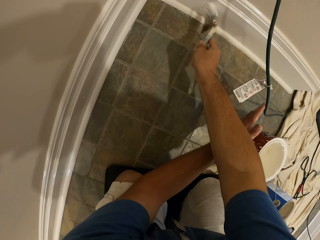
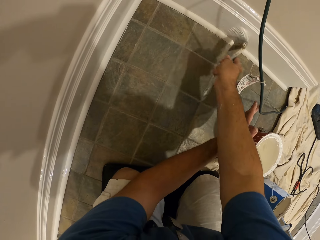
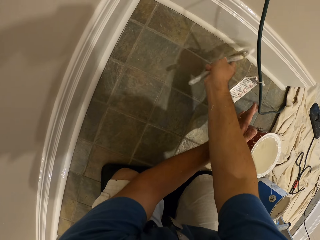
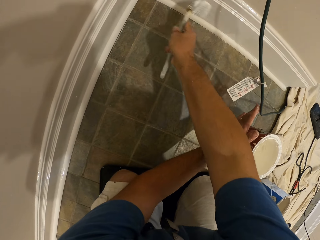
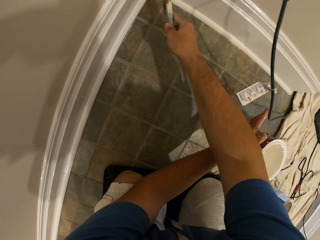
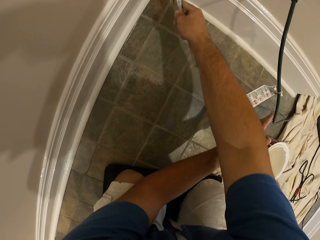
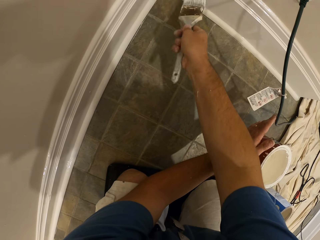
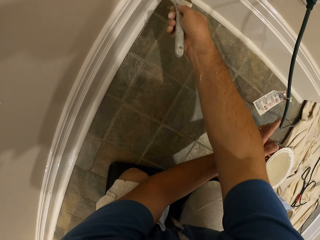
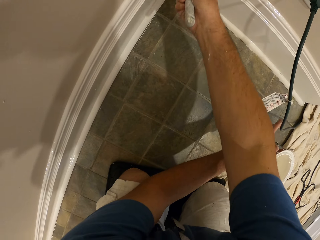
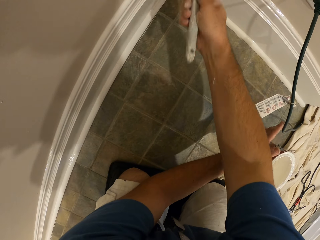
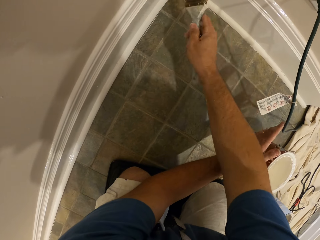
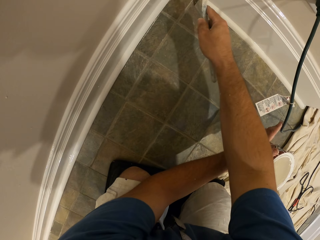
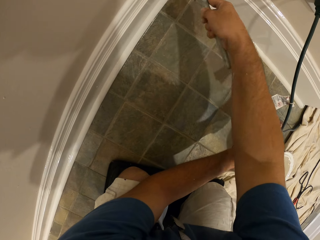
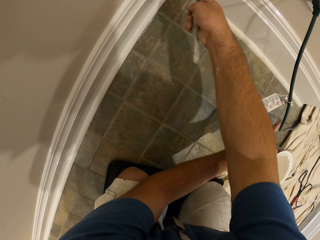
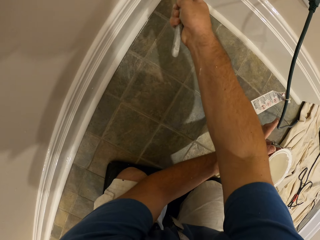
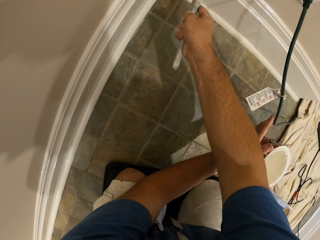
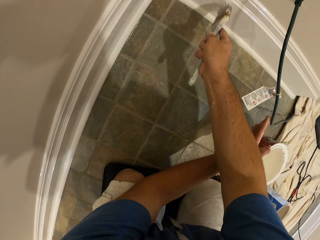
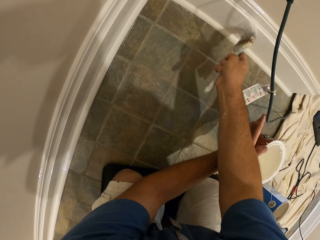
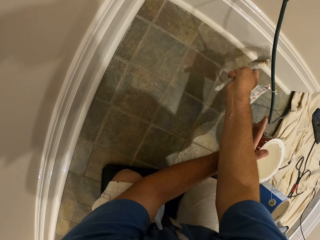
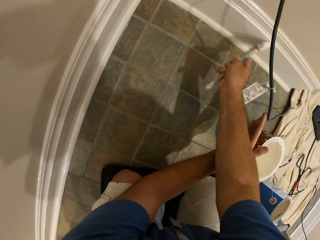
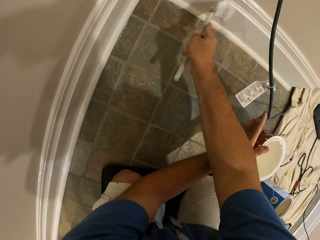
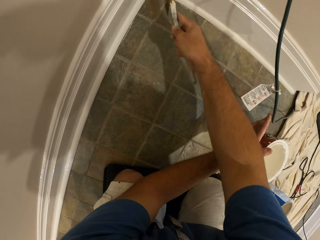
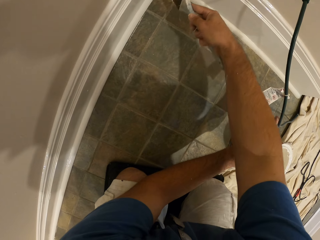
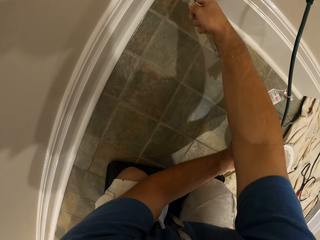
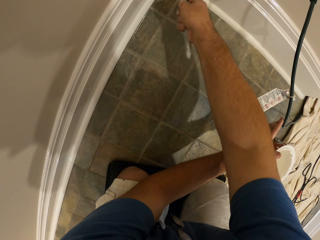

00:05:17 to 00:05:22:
The camera wearer paints the baseboard with the paint brush.

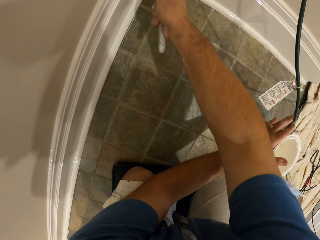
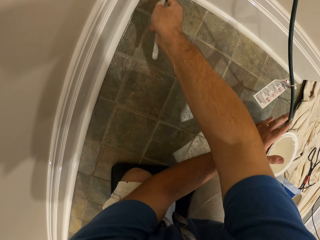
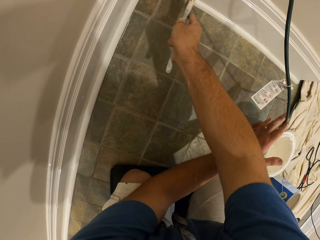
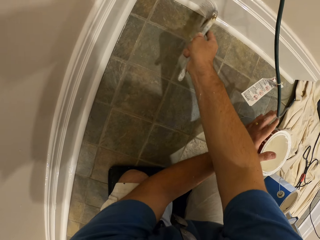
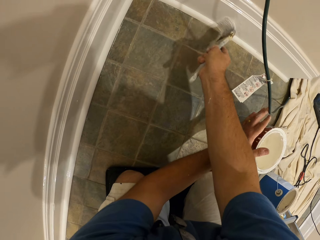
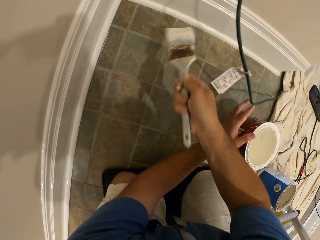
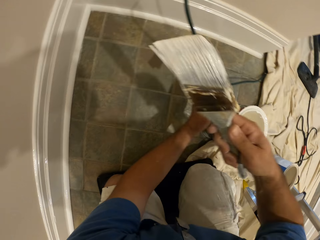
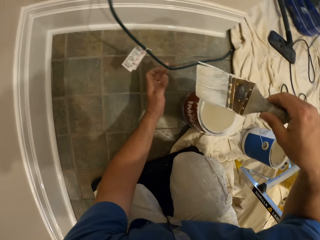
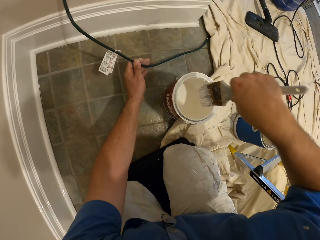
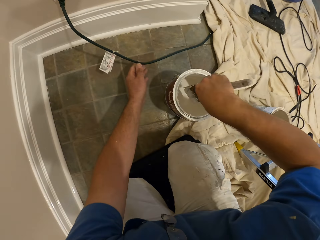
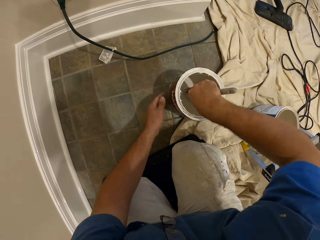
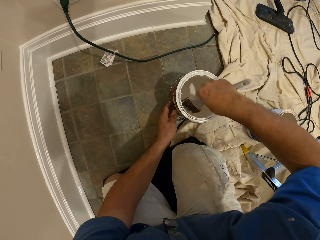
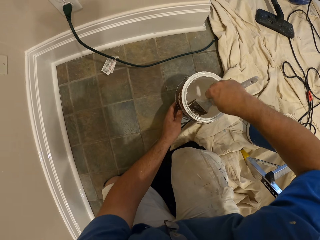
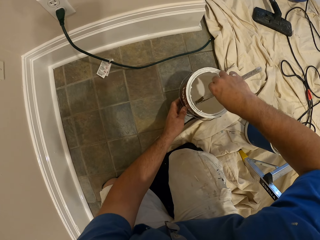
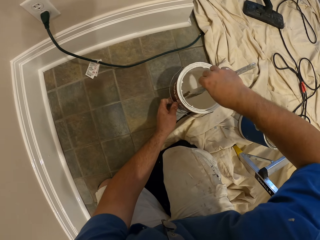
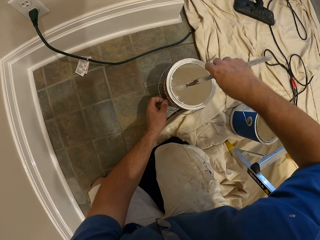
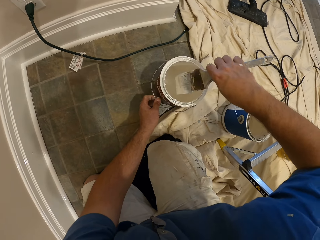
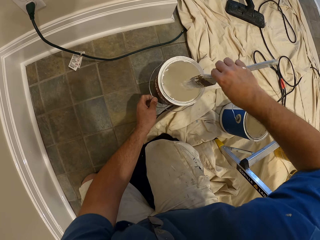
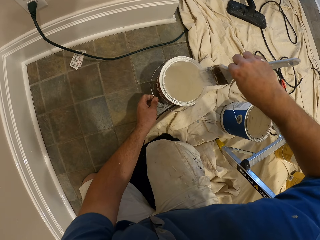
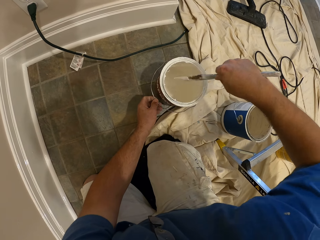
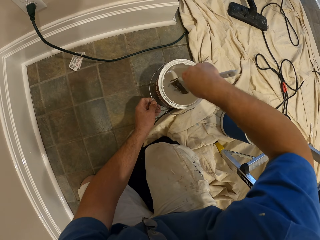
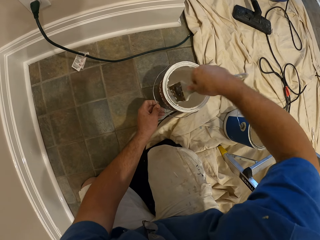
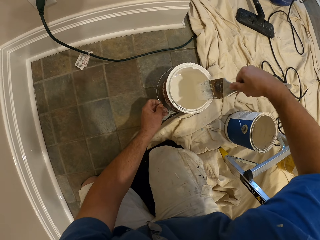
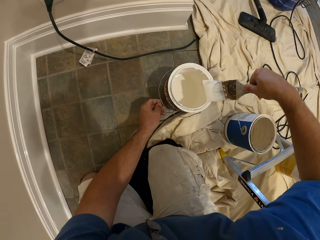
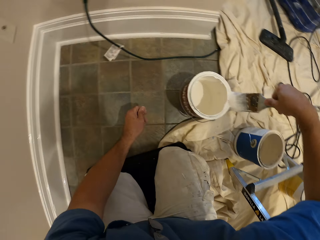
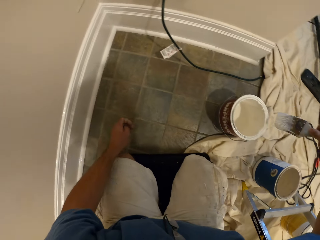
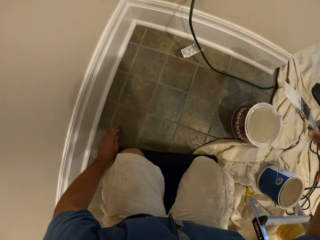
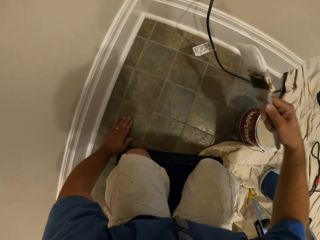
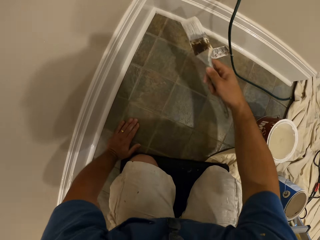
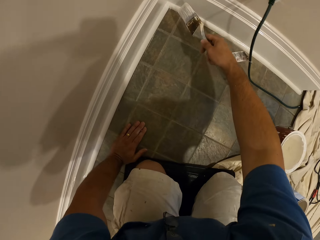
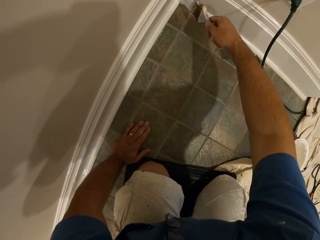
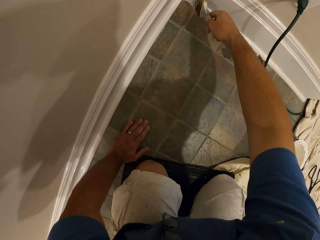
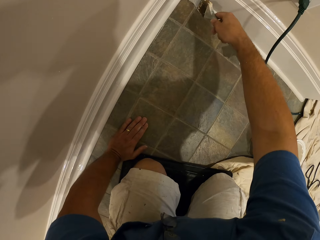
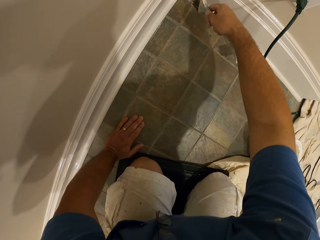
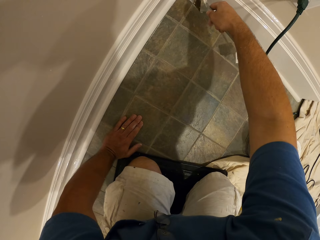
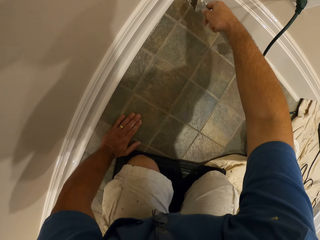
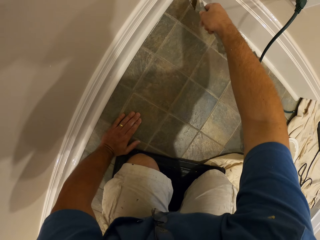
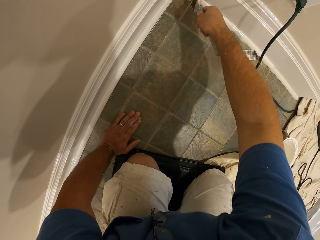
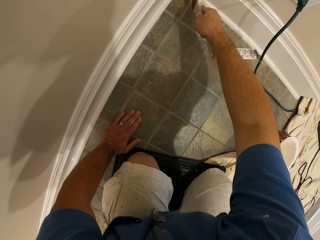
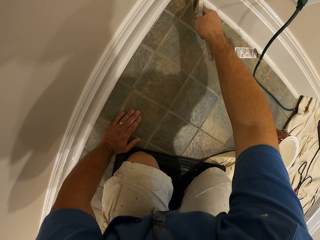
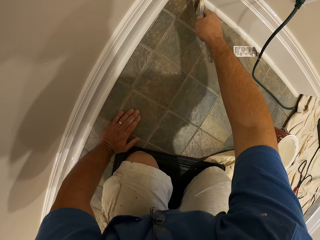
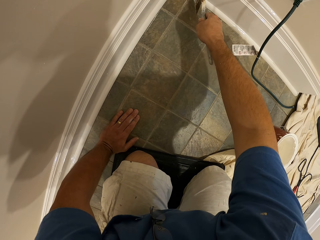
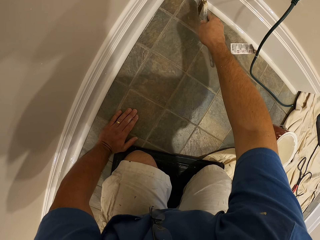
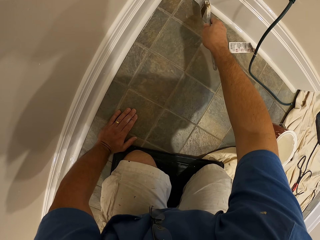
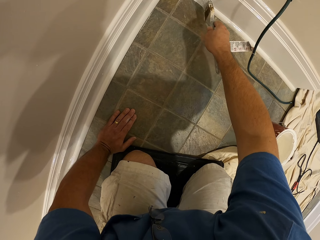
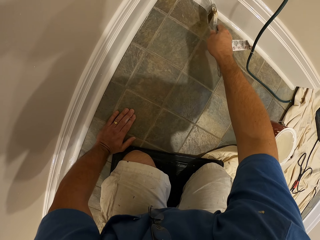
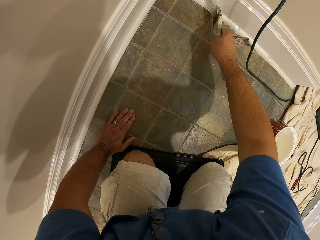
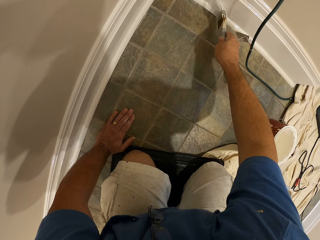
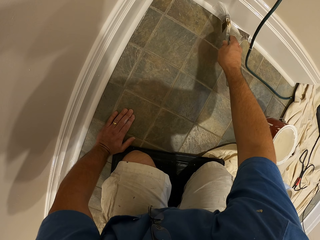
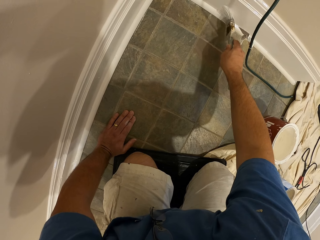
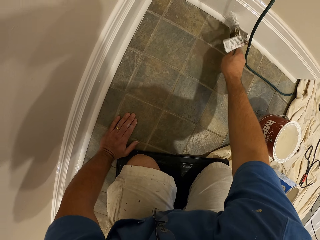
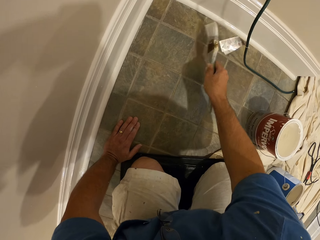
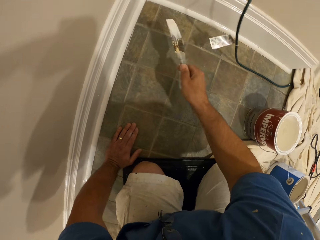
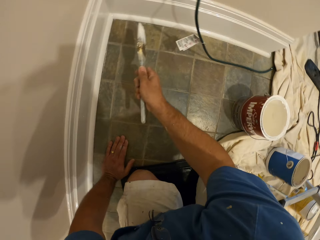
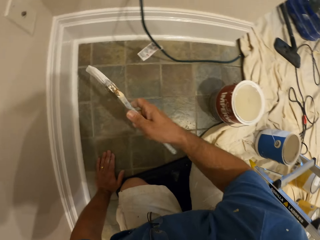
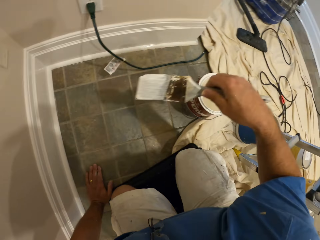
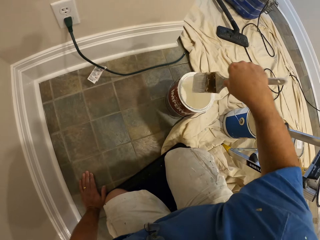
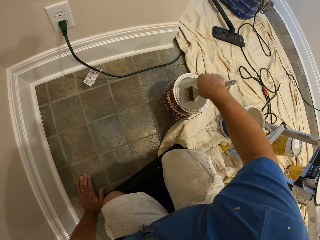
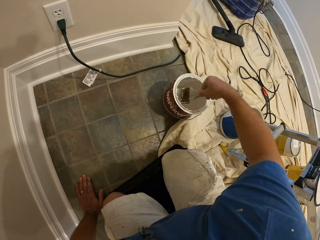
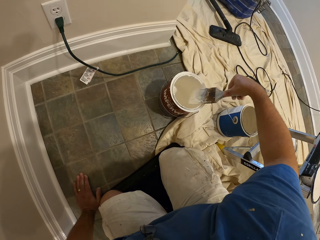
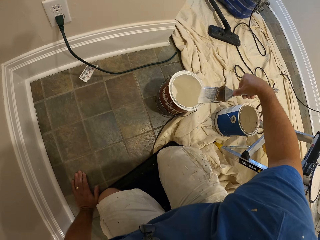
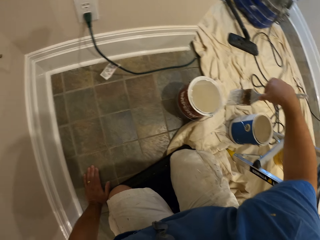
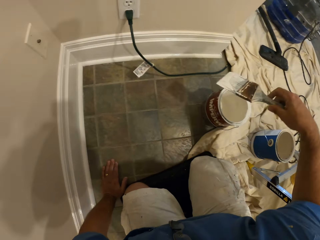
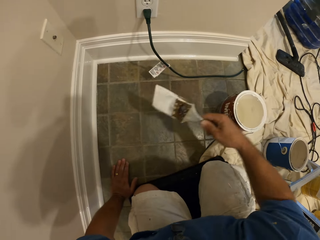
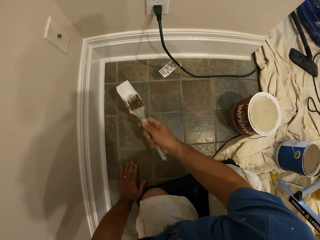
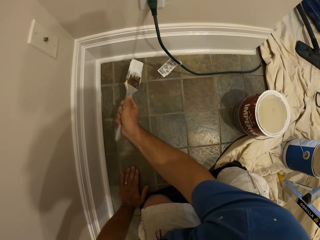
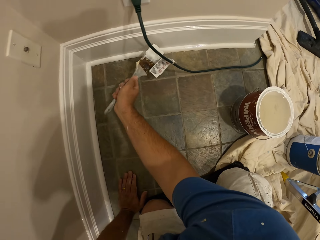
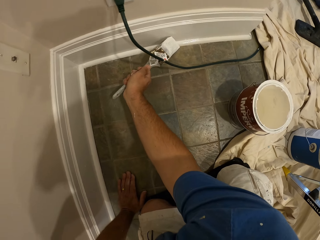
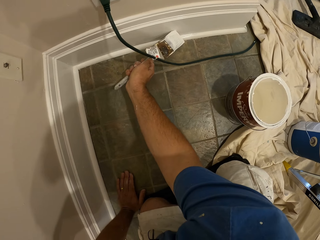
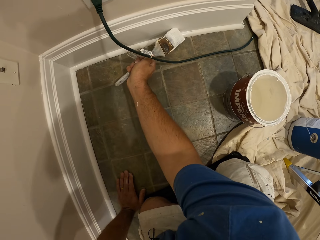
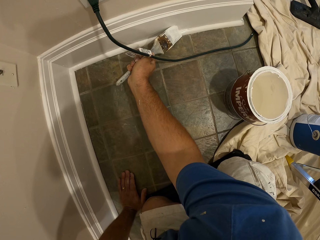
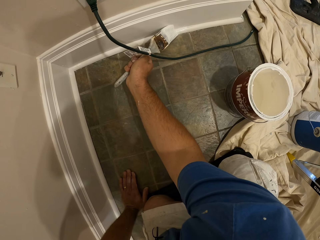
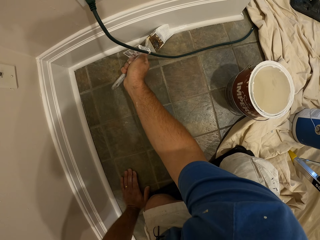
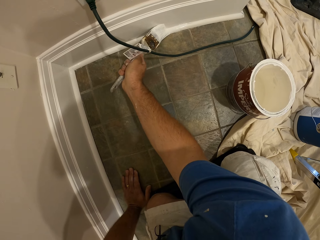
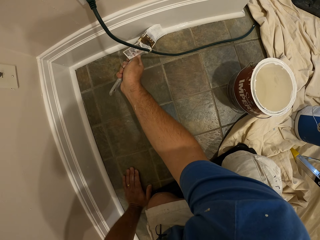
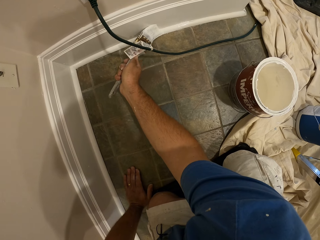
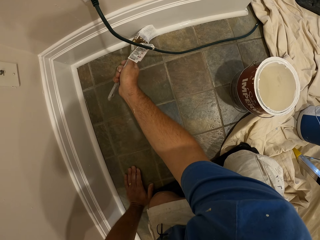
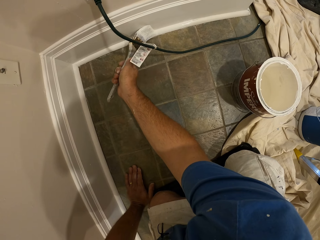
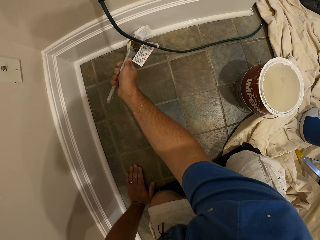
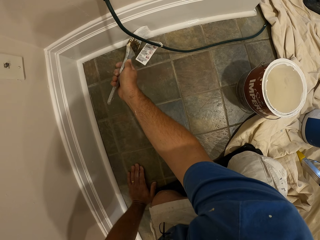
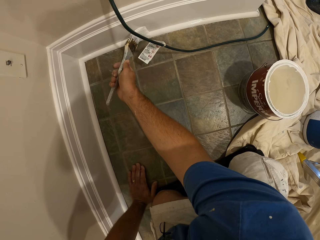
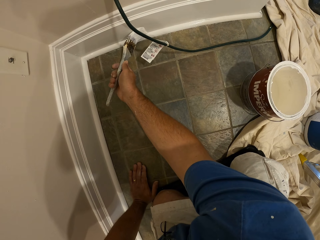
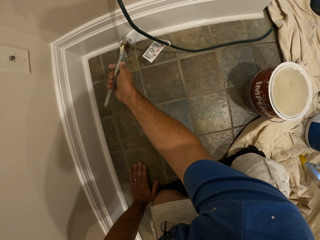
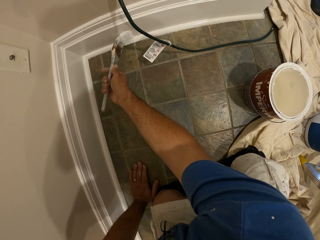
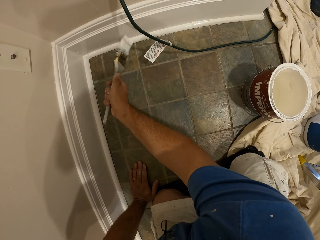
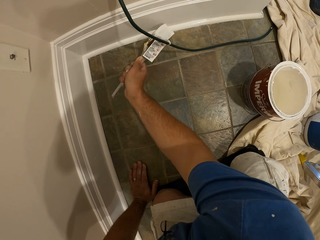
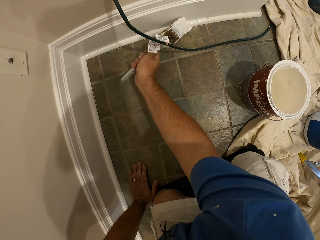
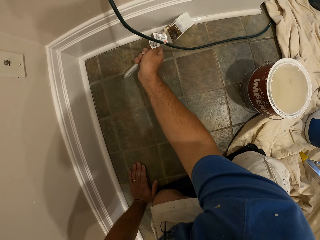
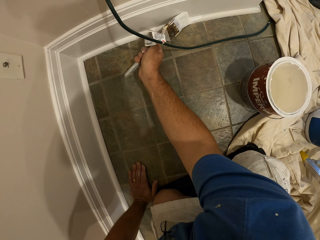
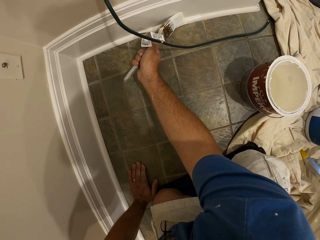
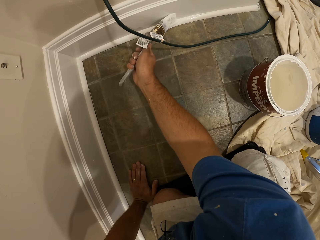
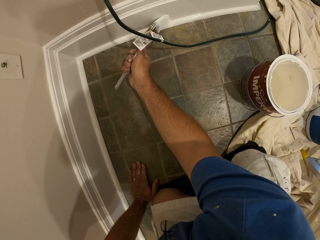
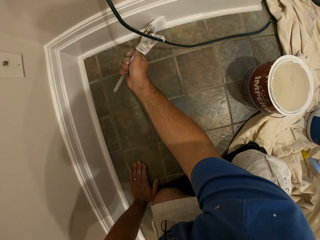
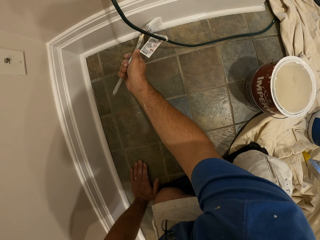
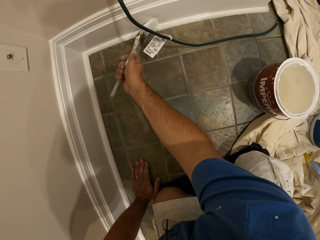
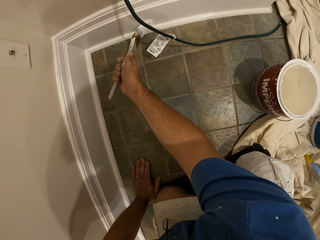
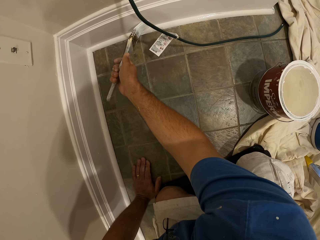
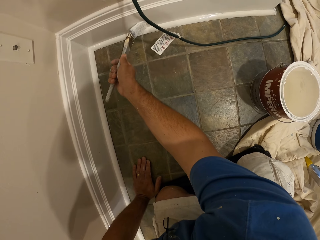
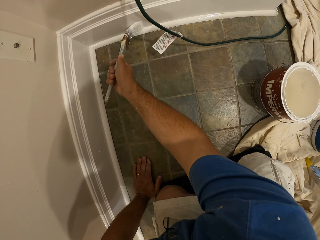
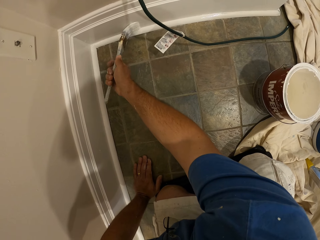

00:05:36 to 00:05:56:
The camera wearer dips the paint brush in the bucket of paint with his right hand. He moves the bucket of paint with his left hand. He cleans the paint brush with the top of the bucket of paint. He paints the baseboard with the paint brush. He dips the paint brush in the bucket of paint and cleans the paint brush with the top of the bucket of paint. He paints the baseboard with the paint brush.
